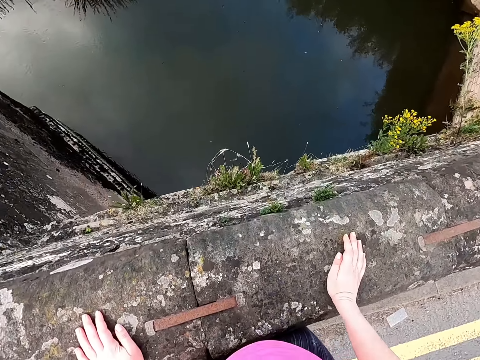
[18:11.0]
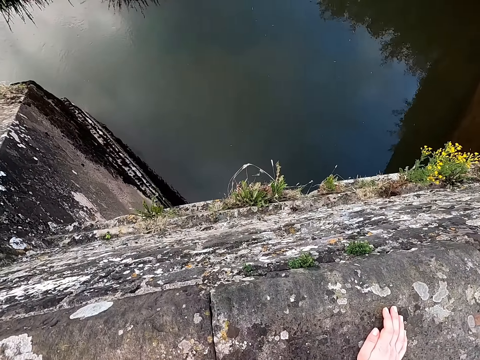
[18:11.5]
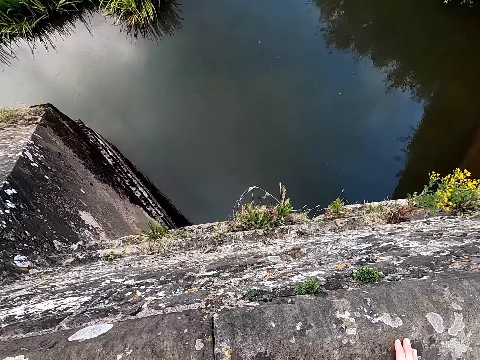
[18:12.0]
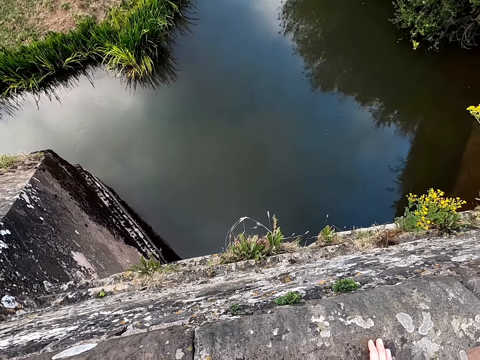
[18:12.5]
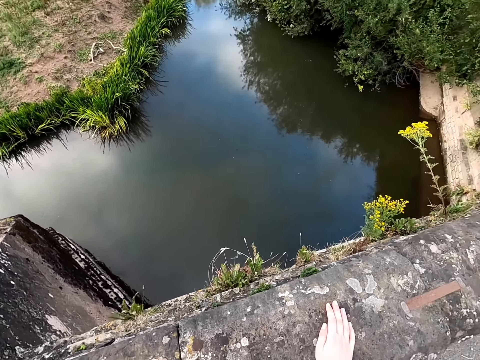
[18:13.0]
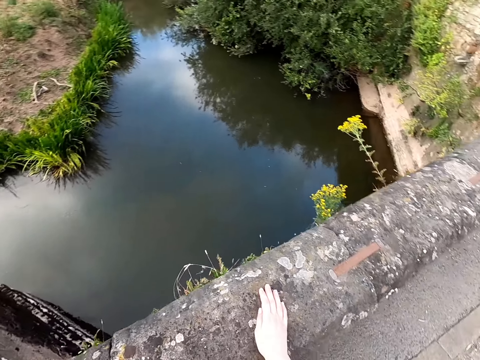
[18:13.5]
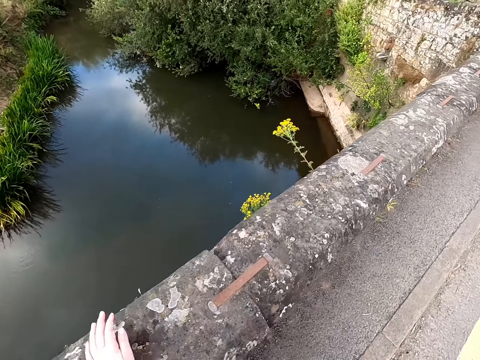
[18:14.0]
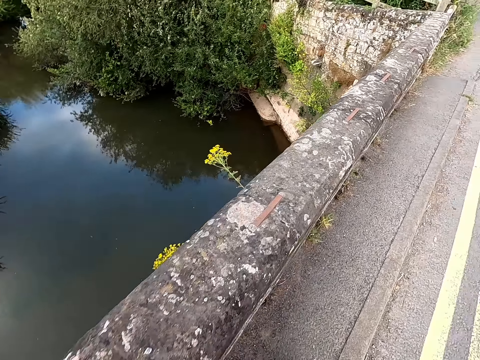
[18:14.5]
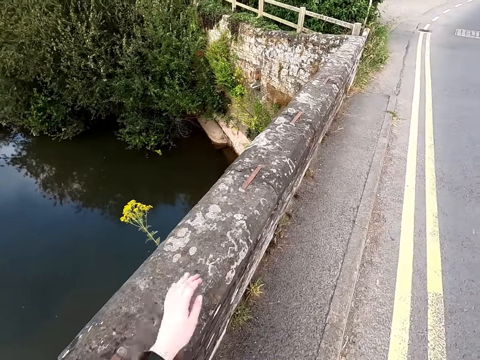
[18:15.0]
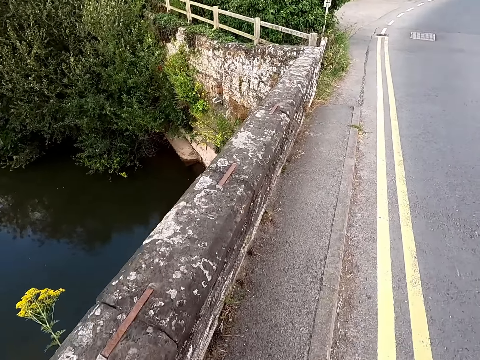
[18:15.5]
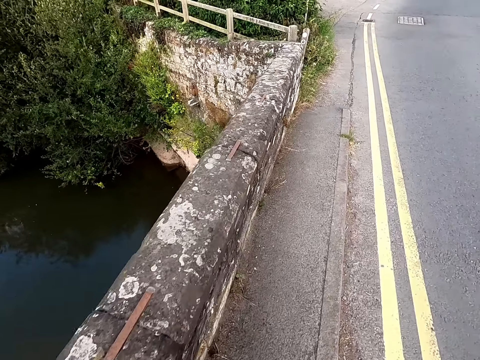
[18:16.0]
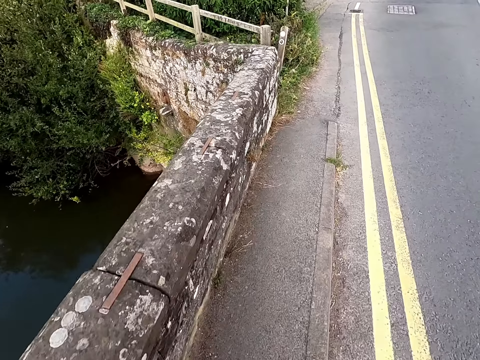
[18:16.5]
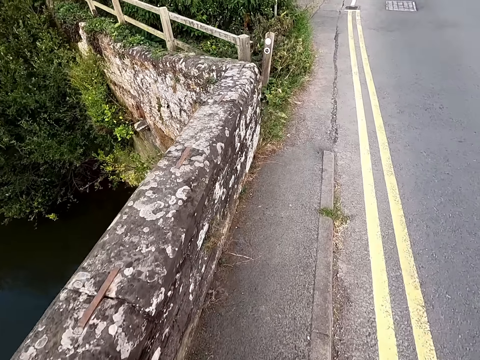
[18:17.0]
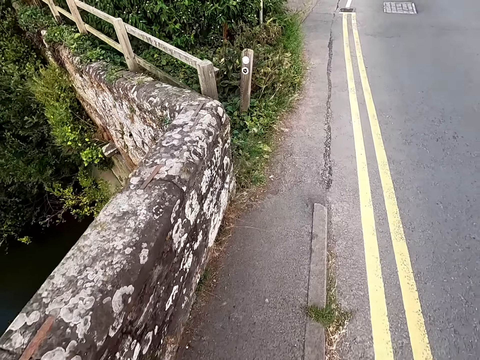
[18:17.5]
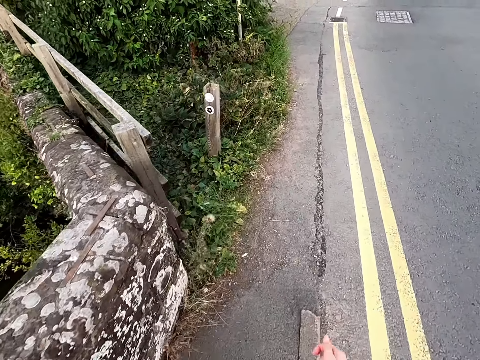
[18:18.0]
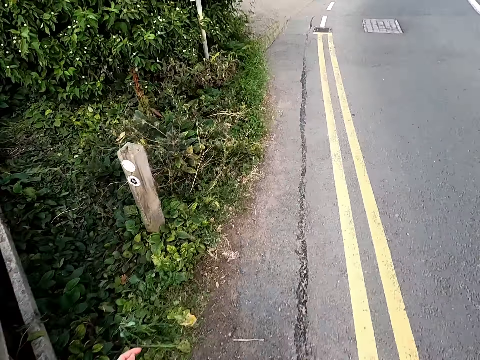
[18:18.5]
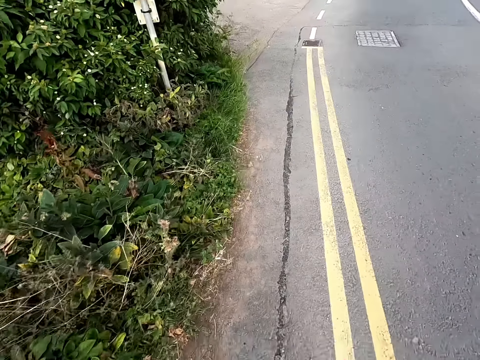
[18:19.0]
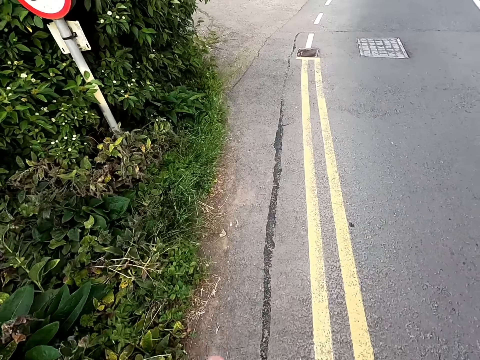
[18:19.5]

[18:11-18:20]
The camera wearer stops at the bridge to view. They hold the wall with hands. They look at the water. They walk on the tarmac road.

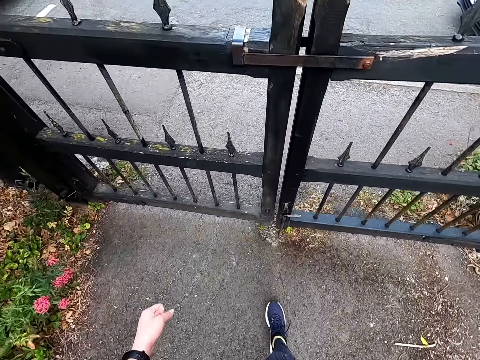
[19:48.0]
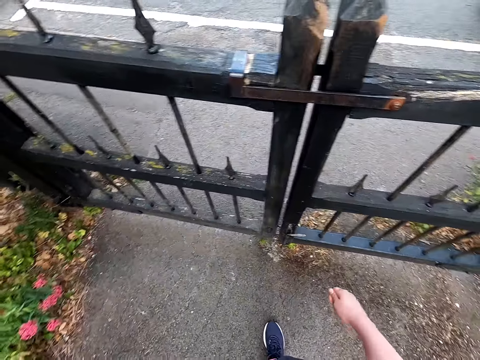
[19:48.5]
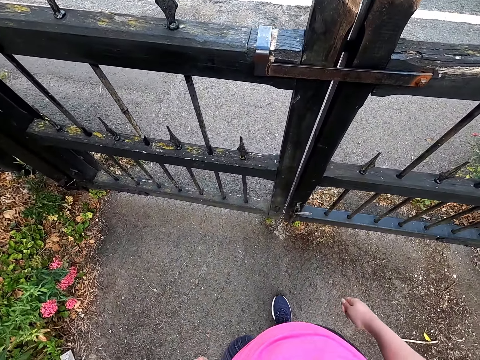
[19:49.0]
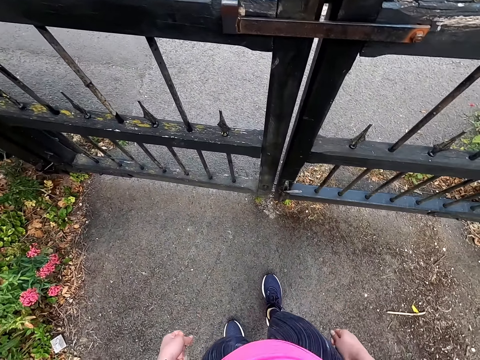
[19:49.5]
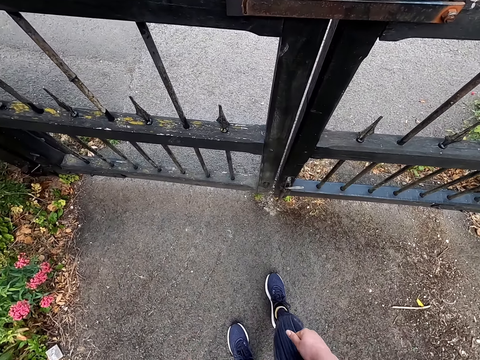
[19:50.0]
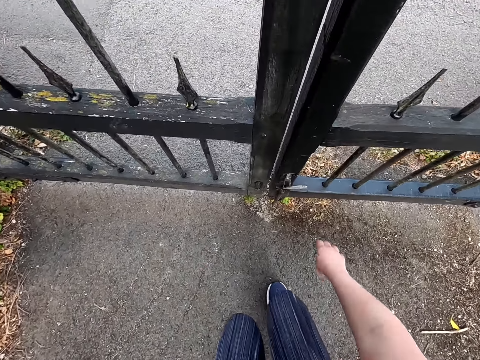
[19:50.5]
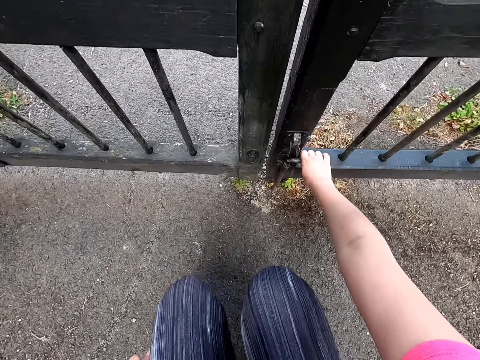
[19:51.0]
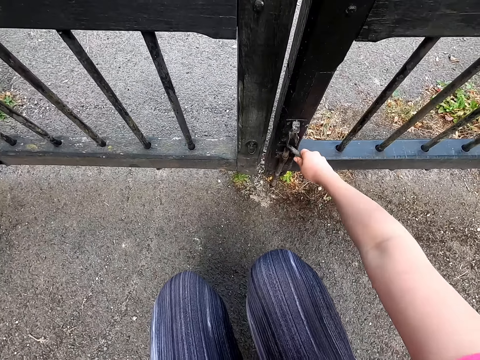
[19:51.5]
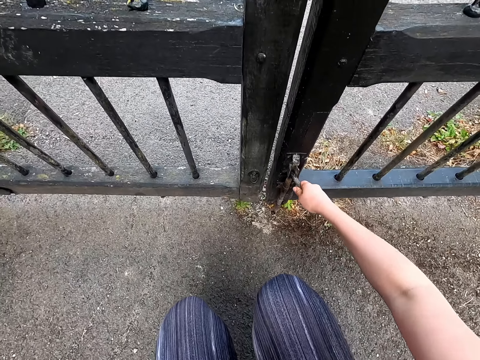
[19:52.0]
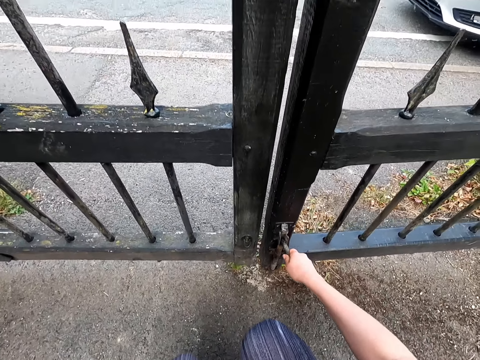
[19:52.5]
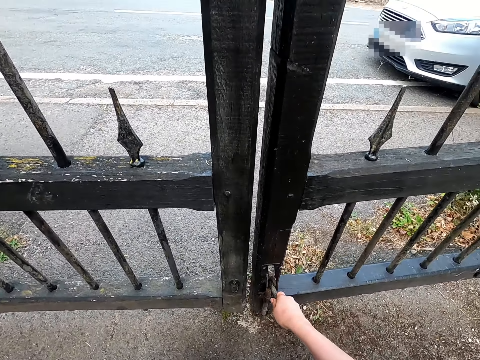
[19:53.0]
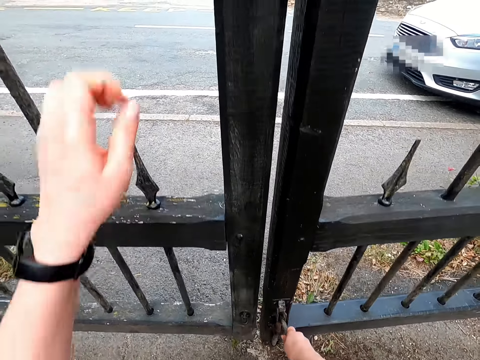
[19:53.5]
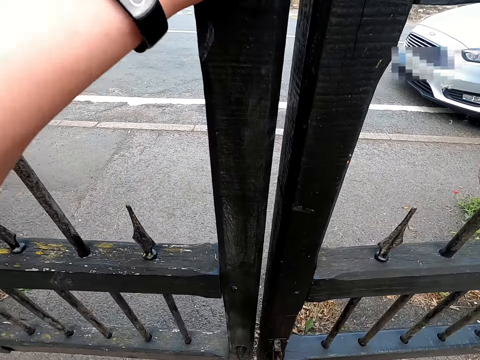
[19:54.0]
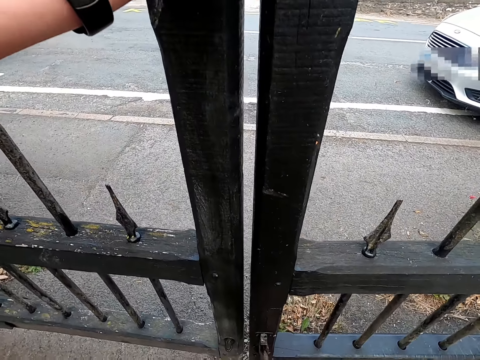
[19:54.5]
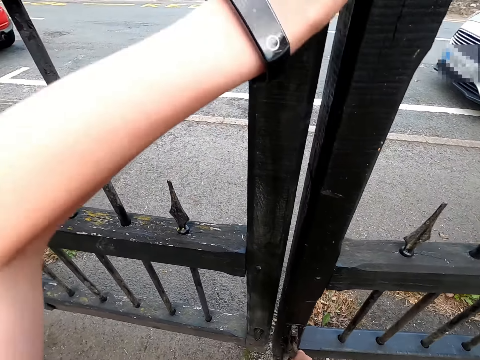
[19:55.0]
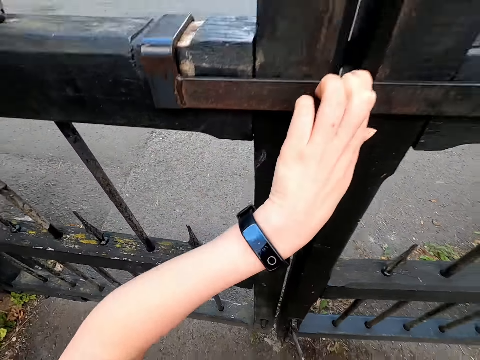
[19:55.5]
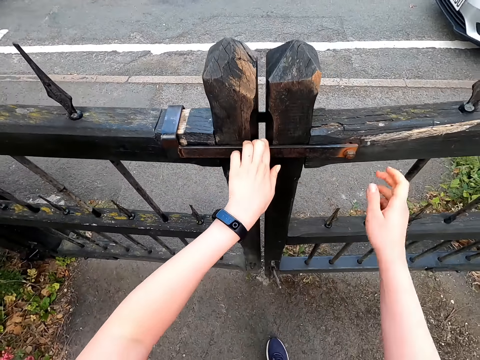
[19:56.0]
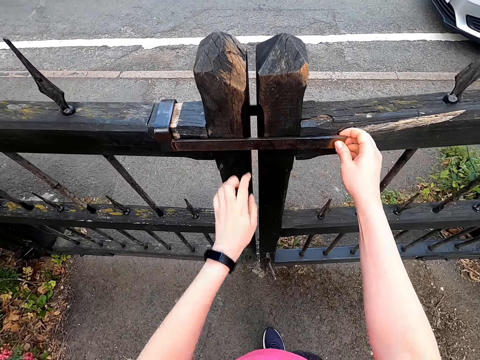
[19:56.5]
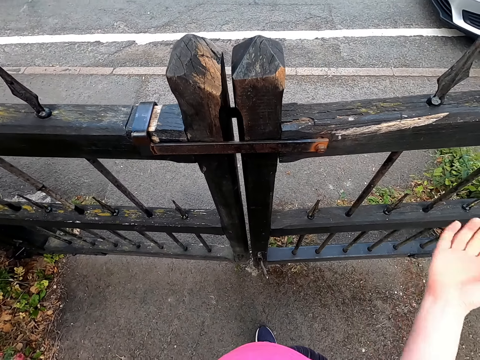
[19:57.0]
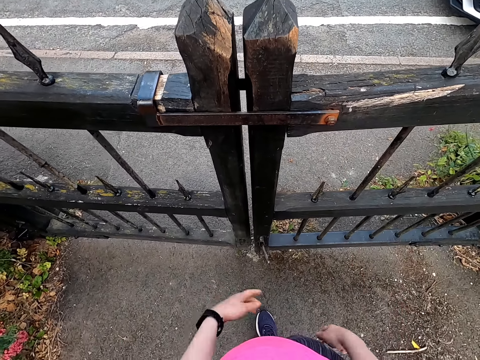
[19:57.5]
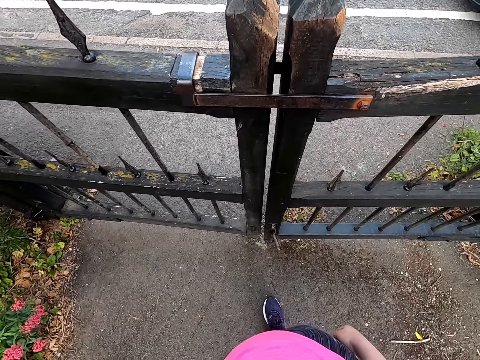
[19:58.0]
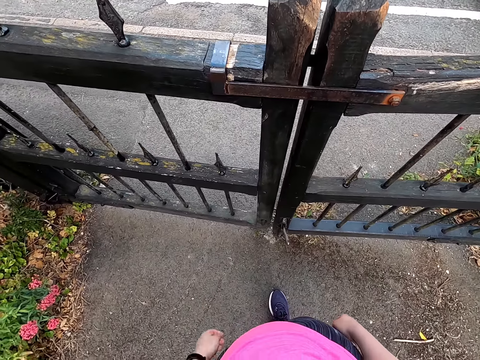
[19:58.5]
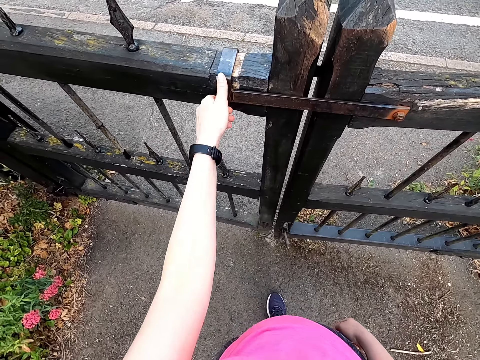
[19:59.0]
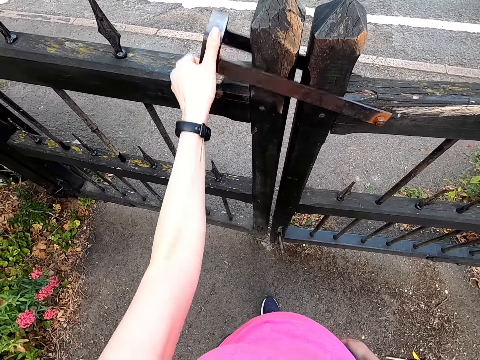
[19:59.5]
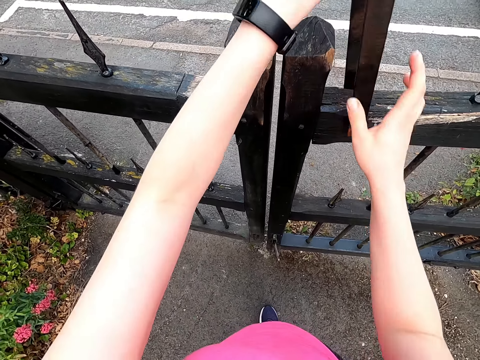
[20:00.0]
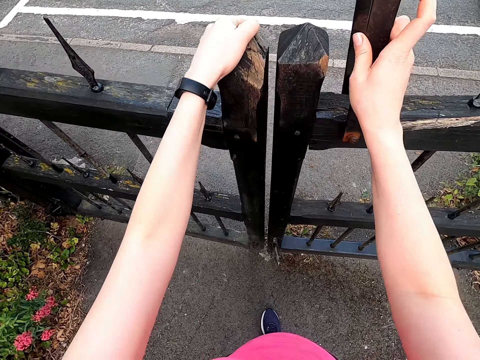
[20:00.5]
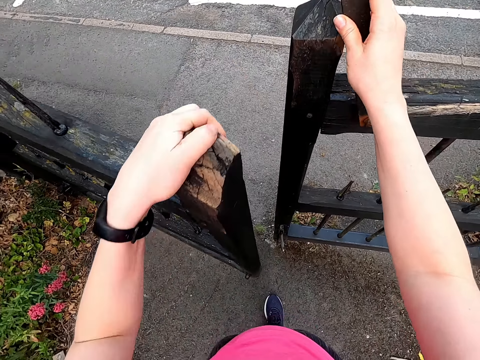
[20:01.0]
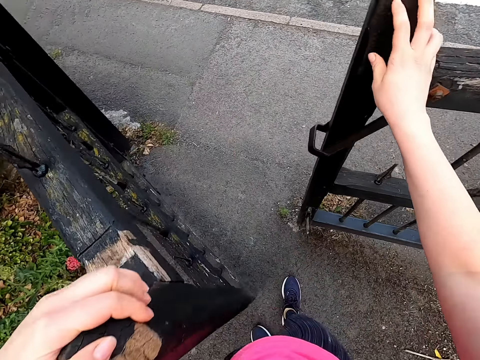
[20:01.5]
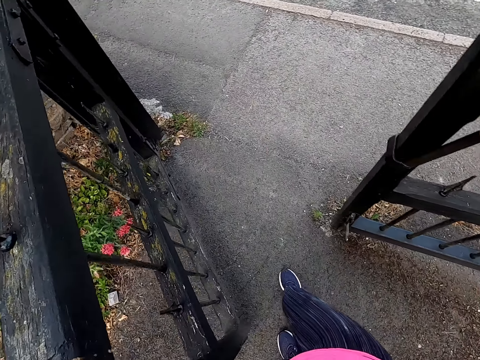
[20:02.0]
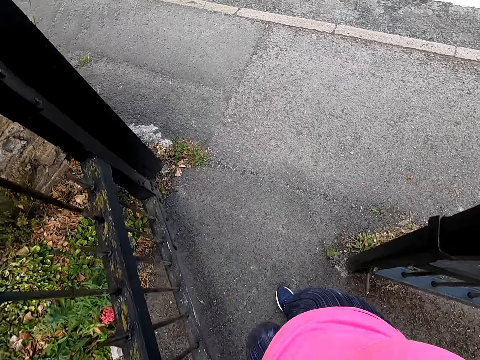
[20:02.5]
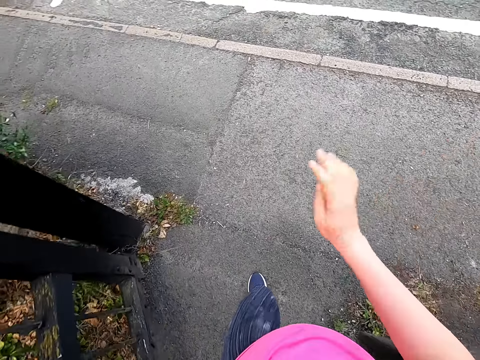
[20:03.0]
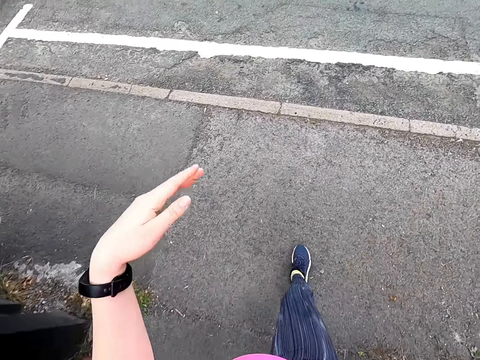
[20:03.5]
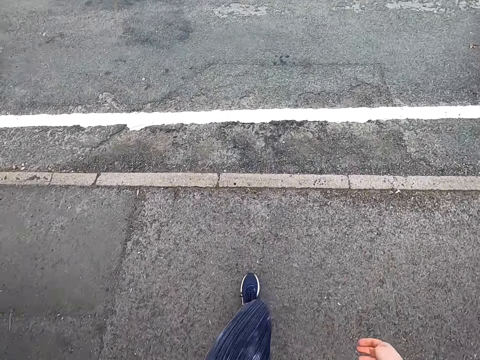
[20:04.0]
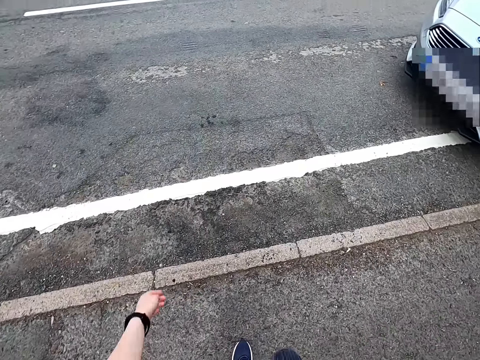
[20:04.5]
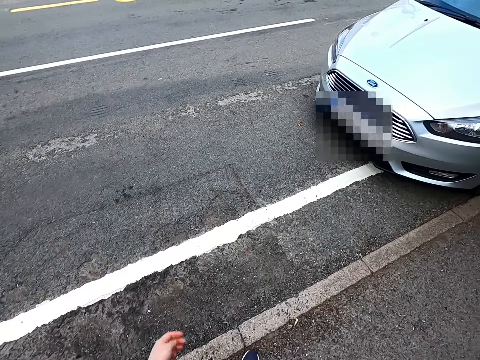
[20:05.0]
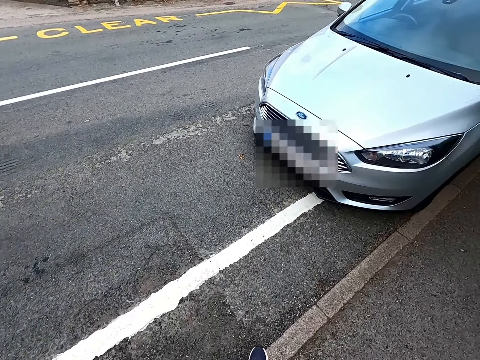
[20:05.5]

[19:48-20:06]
The camera wearer stands beside the gate. They squat beside the gate. They open the gate with the right hand. They hold the gate with the left hand. They hold the gate with the right hand. They move the right hand. They look at the gate. They open the gate with hands. They walk toward the car.
